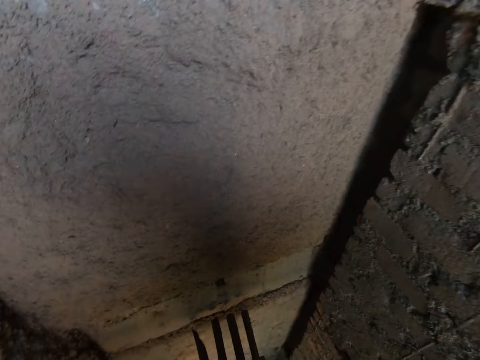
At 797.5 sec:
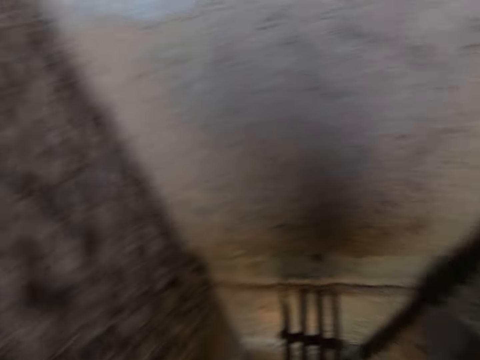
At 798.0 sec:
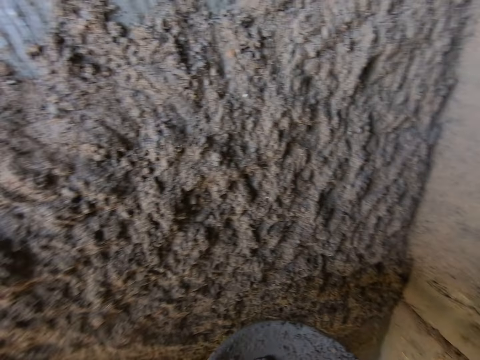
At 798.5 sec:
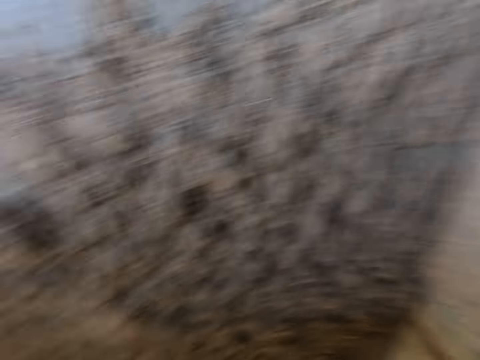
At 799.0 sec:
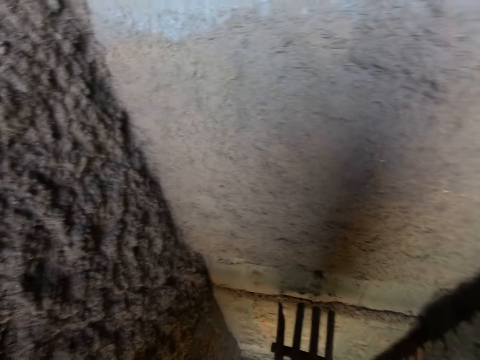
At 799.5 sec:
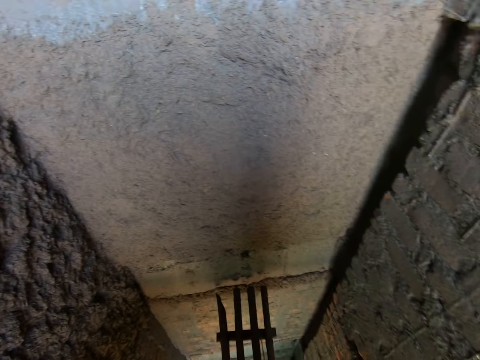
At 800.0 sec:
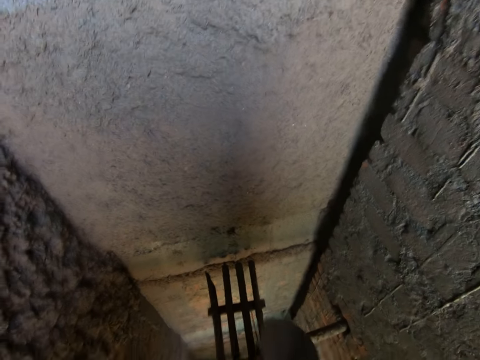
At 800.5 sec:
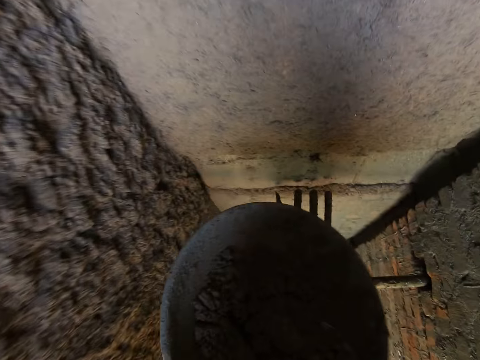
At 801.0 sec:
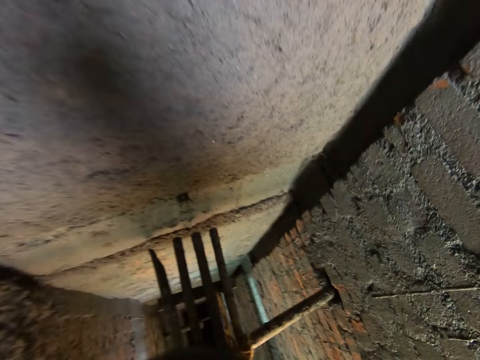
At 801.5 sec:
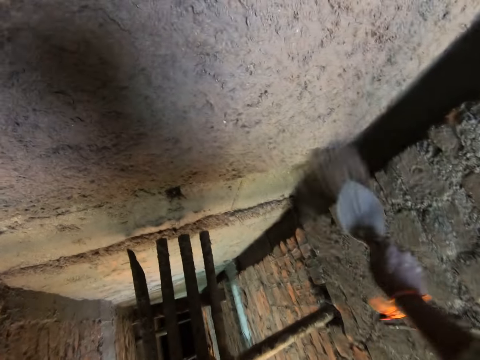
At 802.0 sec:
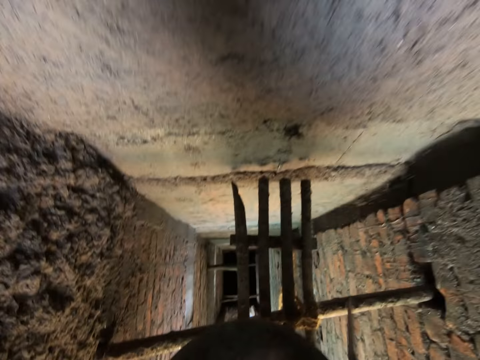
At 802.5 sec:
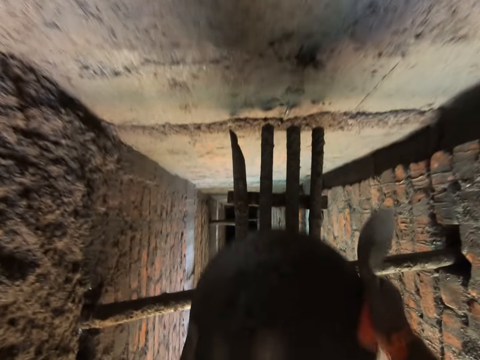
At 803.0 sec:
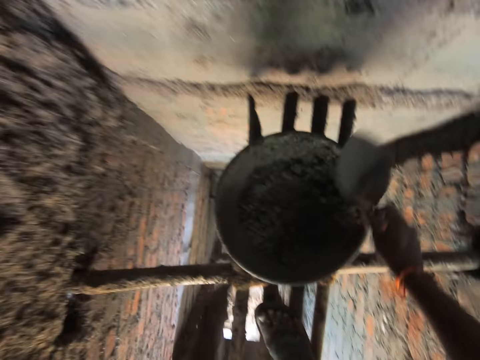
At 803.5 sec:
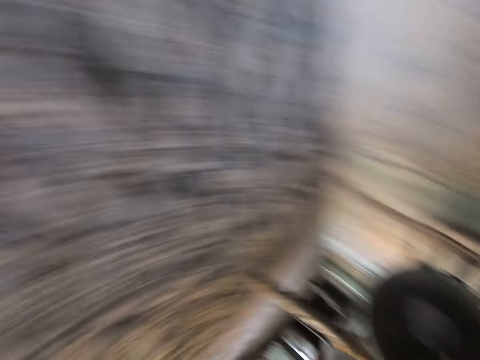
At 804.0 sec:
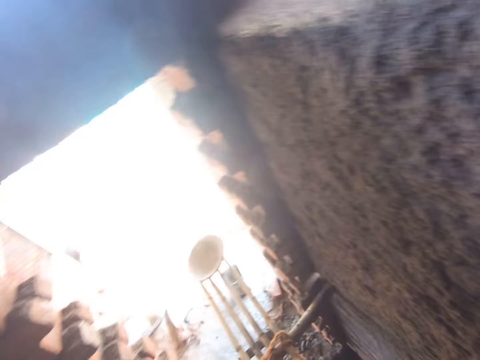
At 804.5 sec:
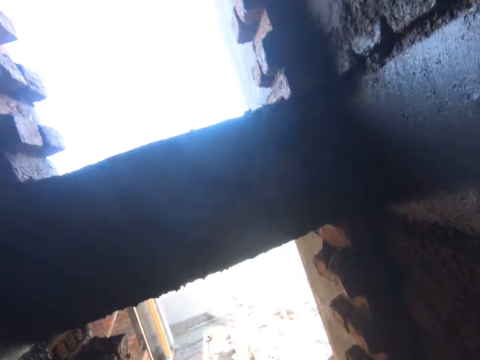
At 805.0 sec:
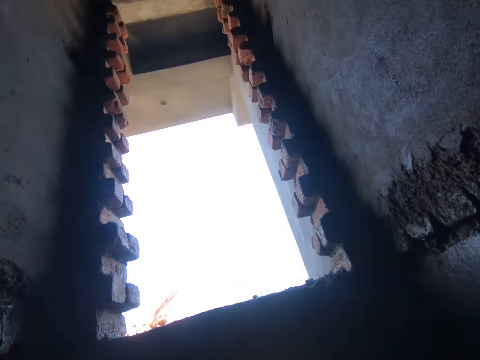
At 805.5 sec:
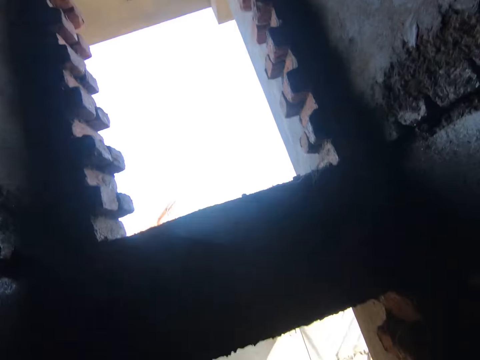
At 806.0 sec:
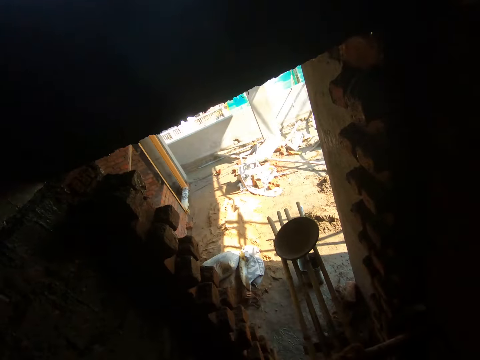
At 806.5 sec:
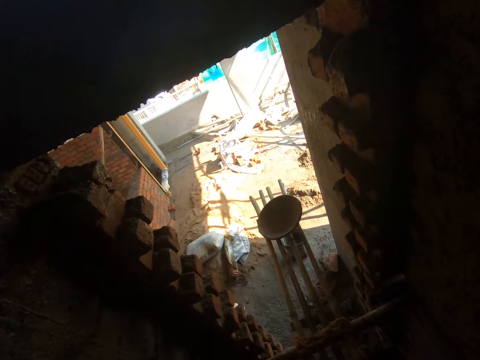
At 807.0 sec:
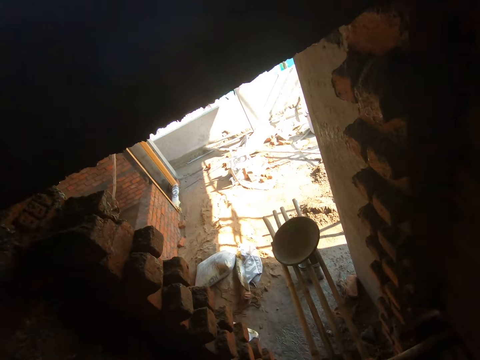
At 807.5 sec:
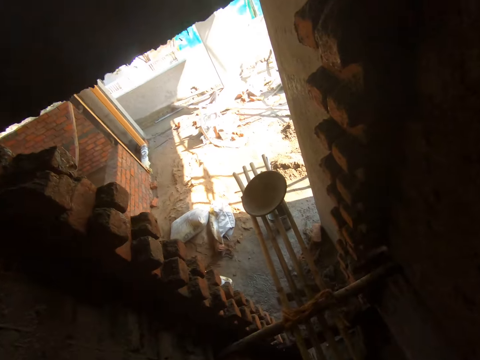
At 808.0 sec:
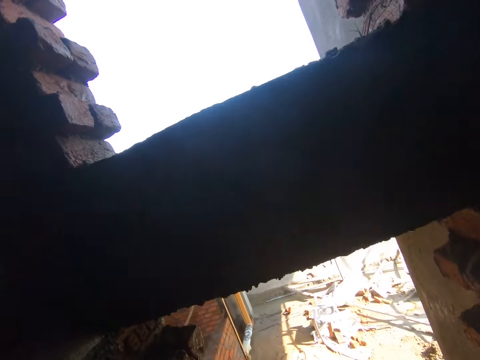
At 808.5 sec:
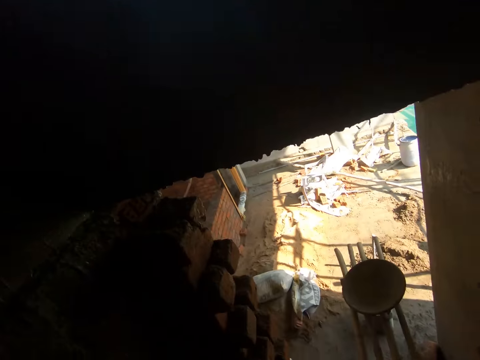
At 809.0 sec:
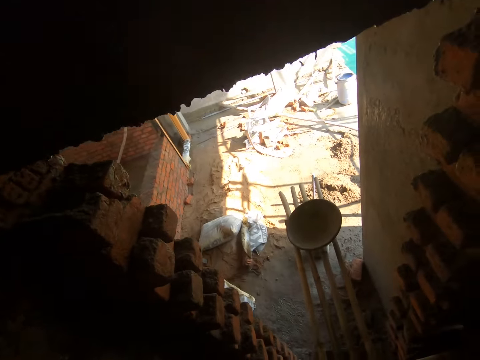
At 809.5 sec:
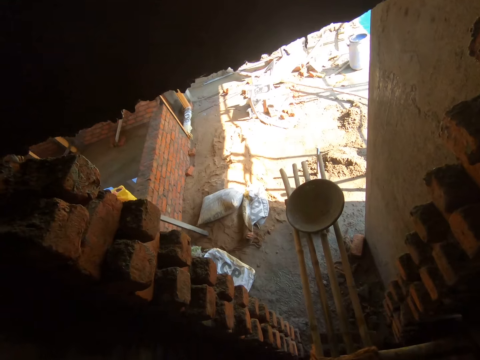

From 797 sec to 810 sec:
The camera wearer looks around. He scoops the concrete sand with a trowel. He pours the concrete sand on the basin. He holds the basin. He drops the head pan on the bamboo scaffolding with his hands. He drops the hand trowel in the head pan with his right hand. He converses with the woman. He looks around.

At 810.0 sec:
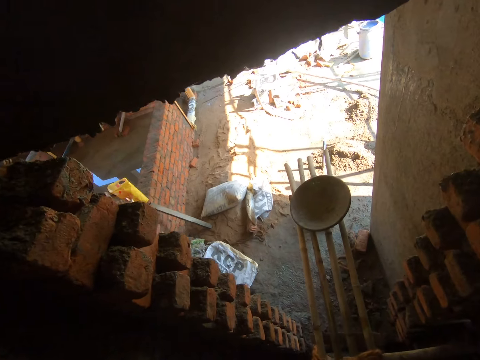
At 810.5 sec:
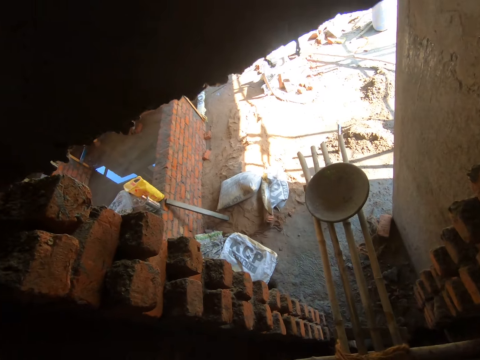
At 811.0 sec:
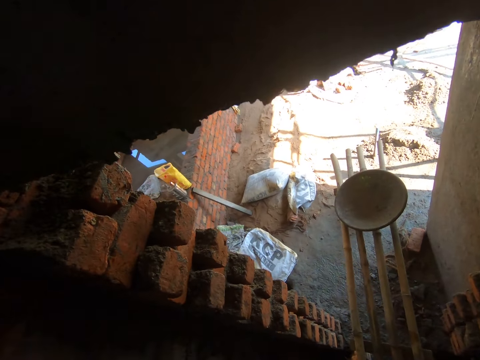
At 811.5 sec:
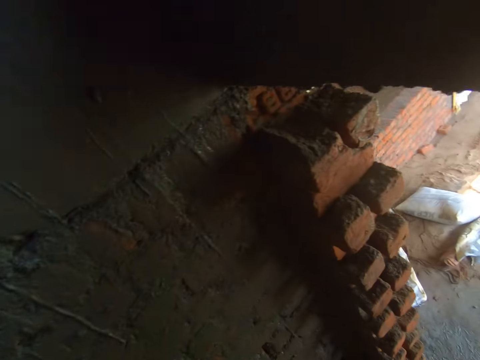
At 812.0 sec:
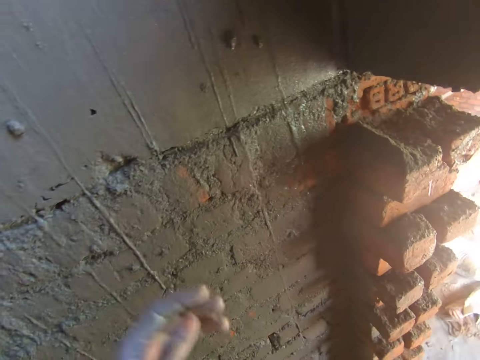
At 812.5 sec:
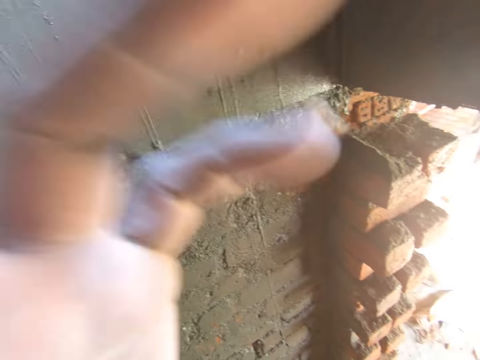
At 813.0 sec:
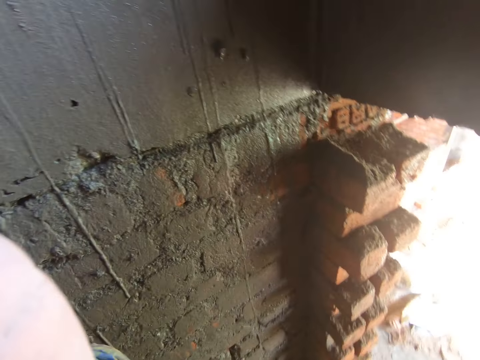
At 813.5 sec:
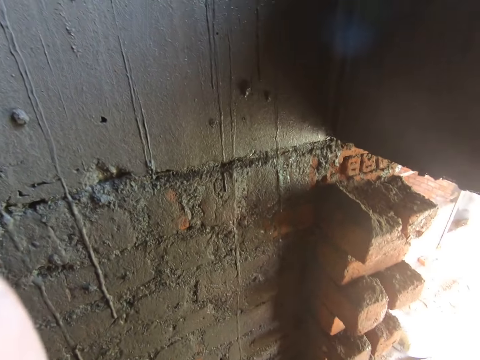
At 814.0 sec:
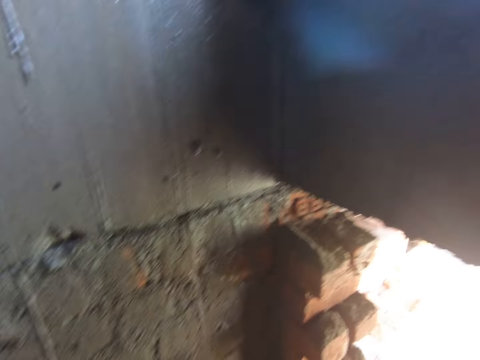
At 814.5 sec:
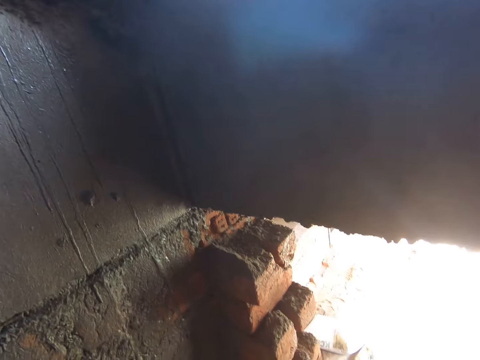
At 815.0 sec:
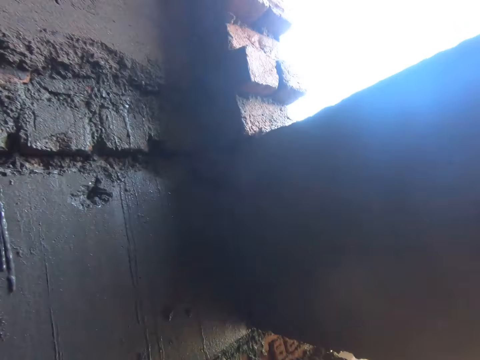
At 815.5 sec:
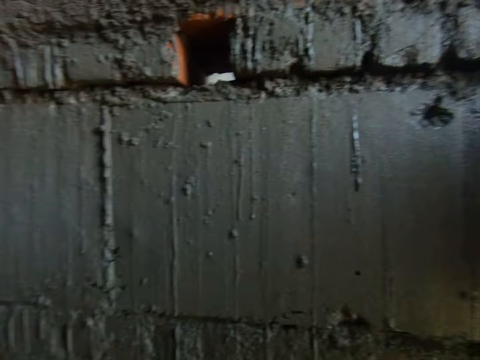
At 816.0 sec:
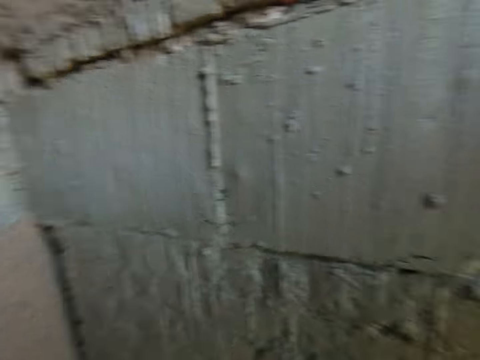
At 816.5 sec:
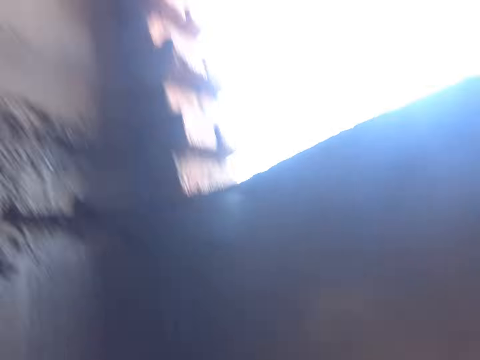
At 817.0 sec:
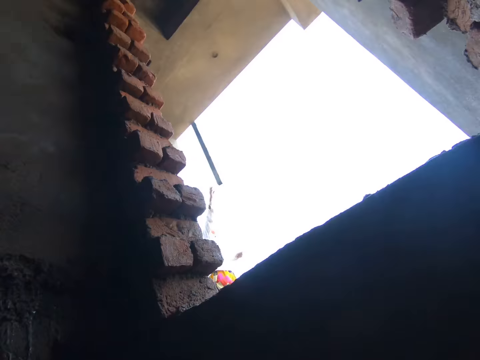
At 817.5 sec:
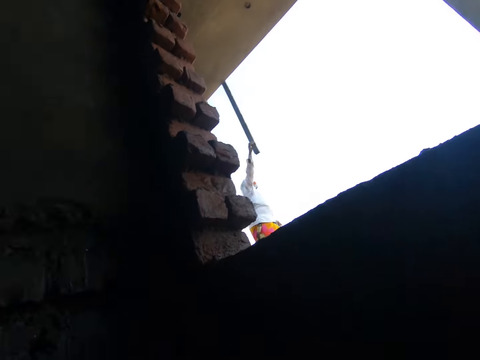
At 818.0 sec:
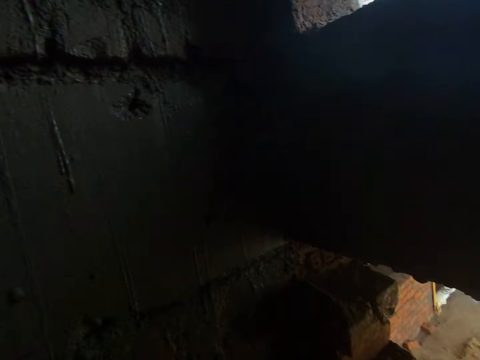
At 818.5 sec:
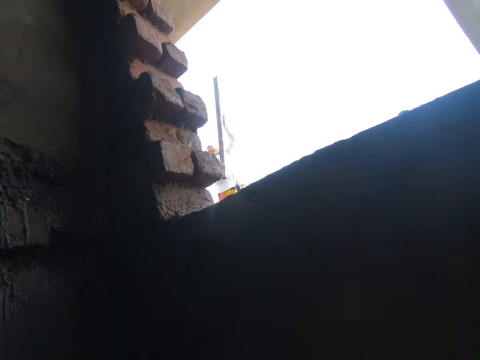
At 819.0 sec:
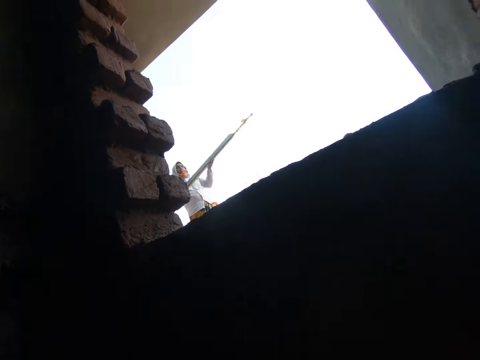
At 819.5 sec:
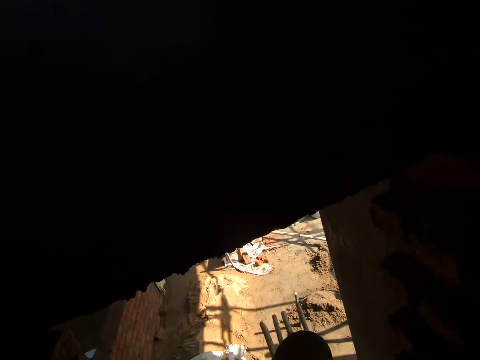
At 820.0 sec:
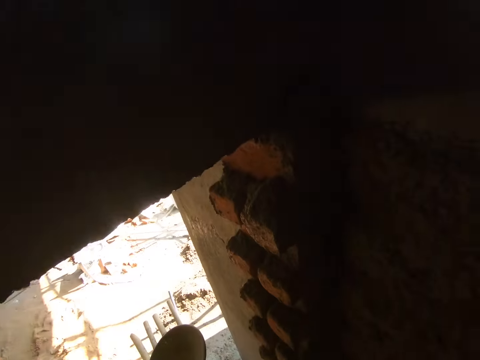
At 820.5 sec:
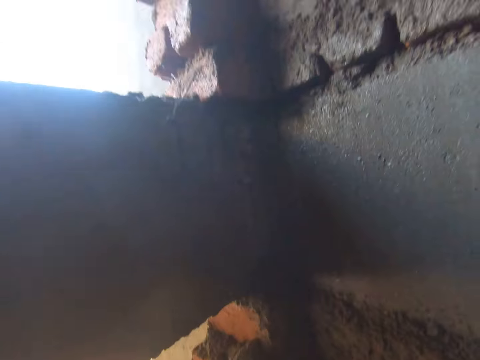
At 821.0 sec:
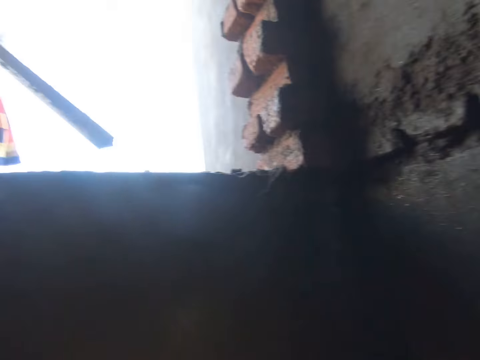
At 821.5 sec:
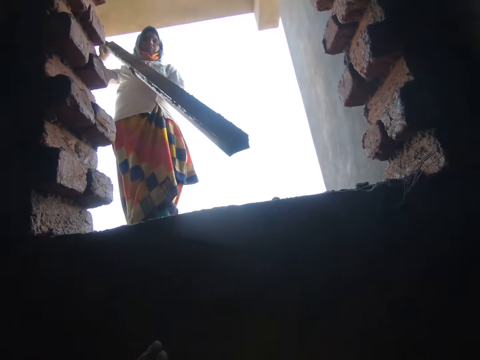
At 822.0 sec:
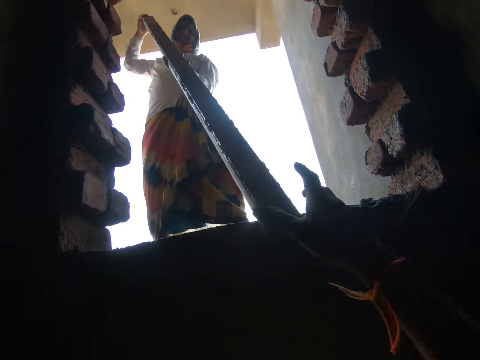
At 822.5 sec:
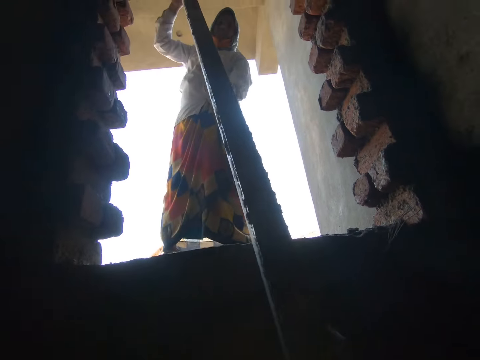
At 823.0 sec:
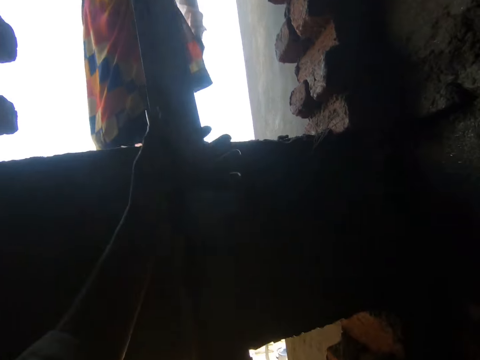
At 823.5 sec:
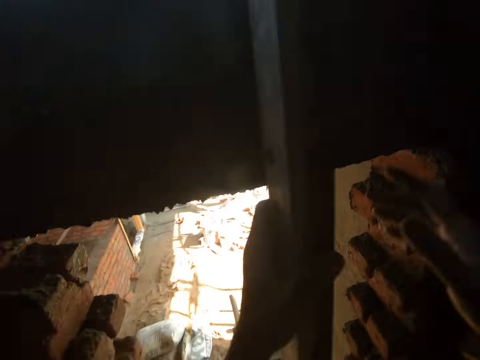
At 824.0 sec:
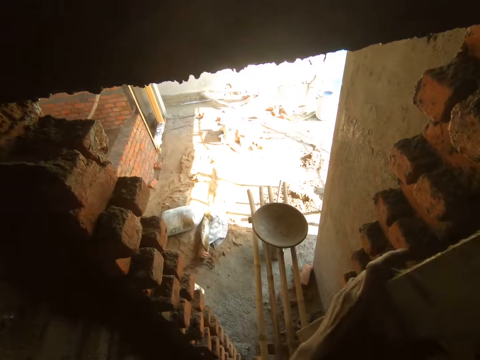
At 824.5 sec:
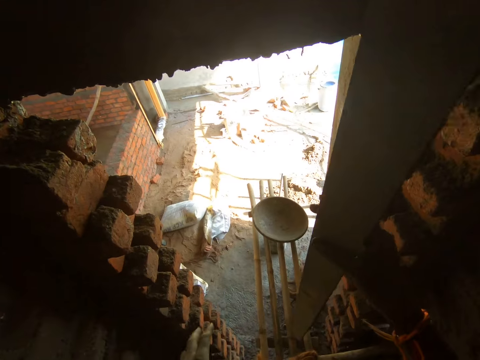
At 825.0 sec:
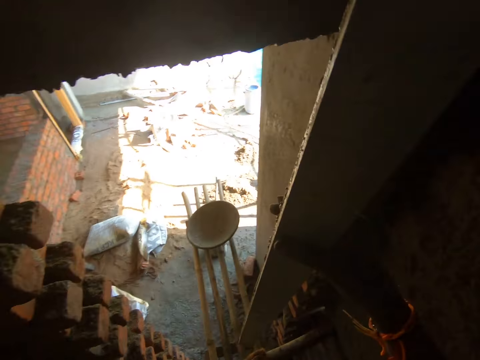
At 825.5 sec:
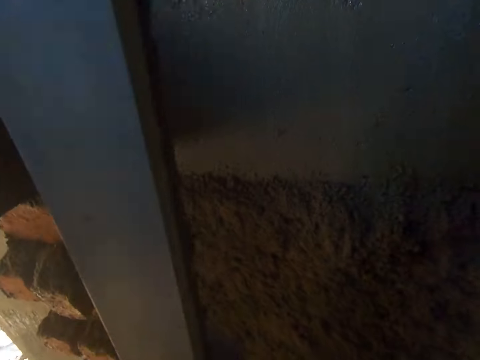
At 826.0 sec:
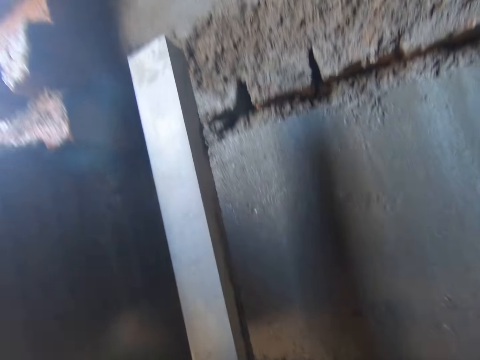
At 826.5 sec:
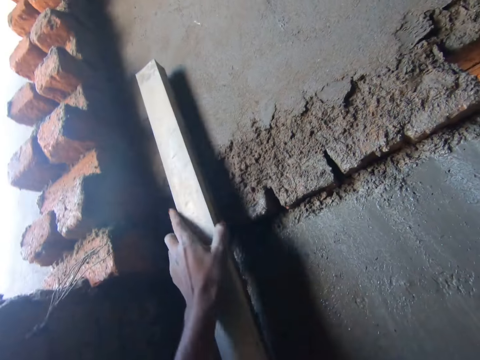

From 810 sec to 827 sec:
The camera wearer raises his left hand to his head. A woman holds wood. The woman pulls the wood. The woman passes a plank to the camera wearer with her hands. The woman walks with the wood on her hands. The camera wearer pulls the wood from the woman. He holds the wood. He looks around.
